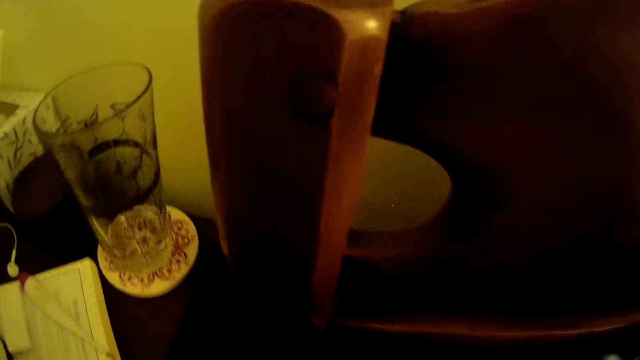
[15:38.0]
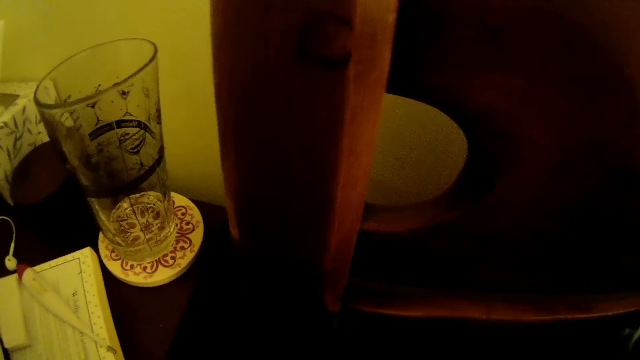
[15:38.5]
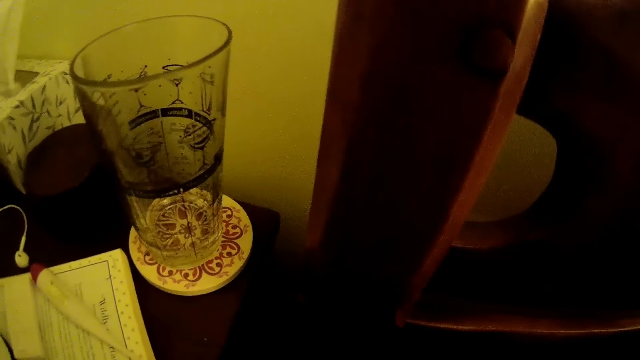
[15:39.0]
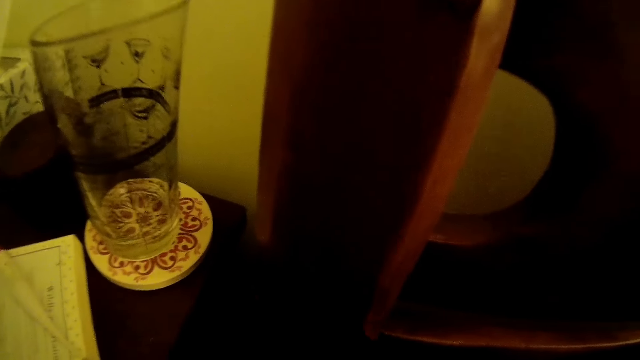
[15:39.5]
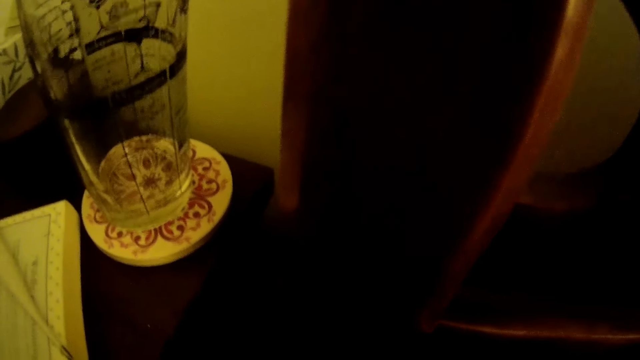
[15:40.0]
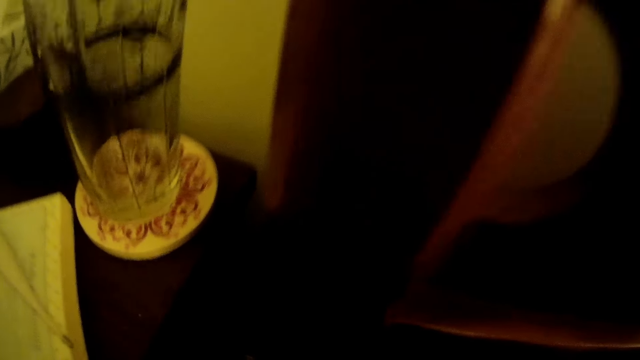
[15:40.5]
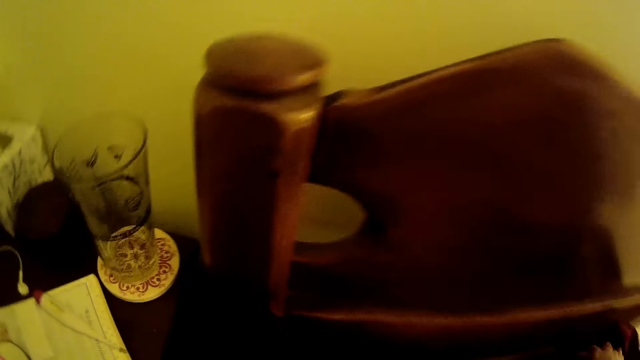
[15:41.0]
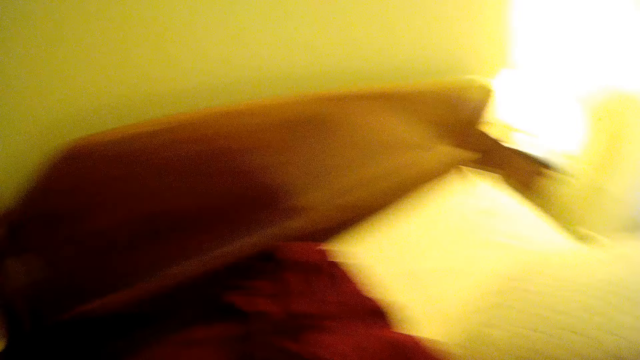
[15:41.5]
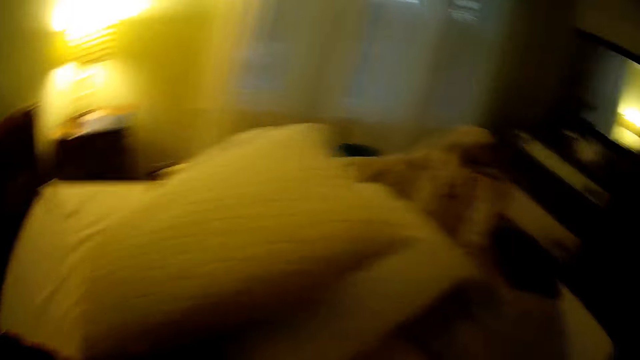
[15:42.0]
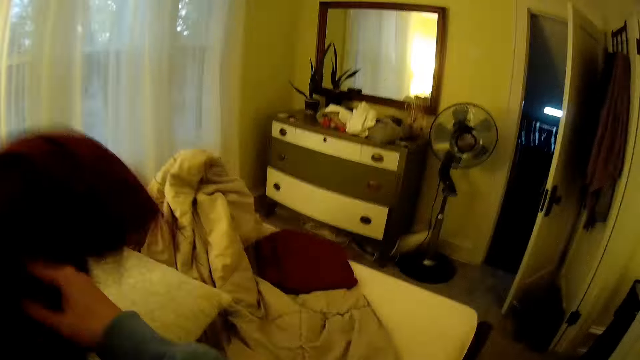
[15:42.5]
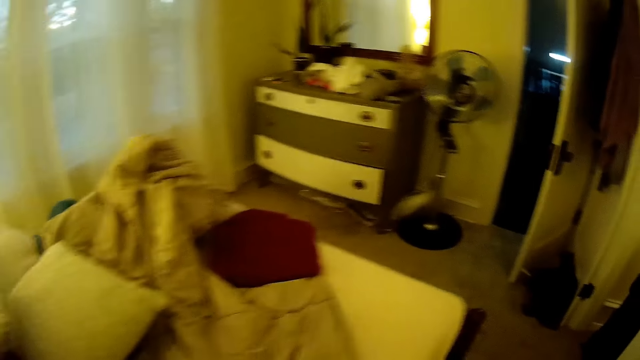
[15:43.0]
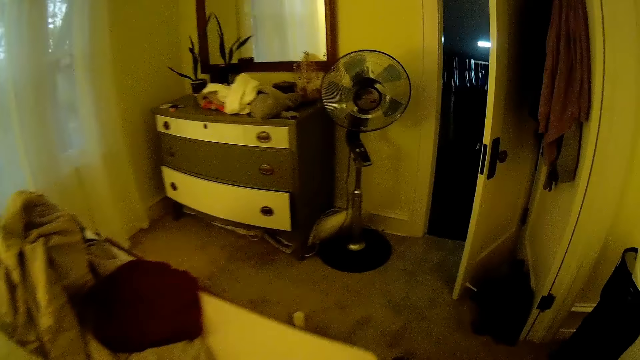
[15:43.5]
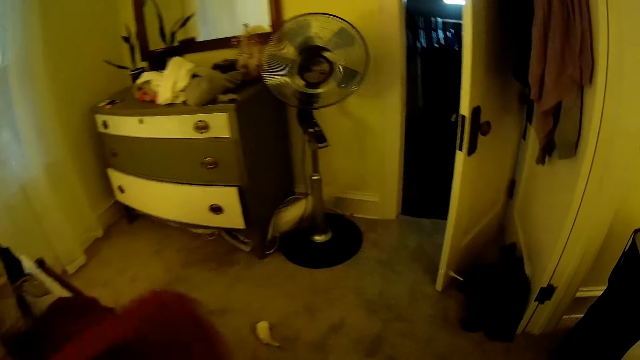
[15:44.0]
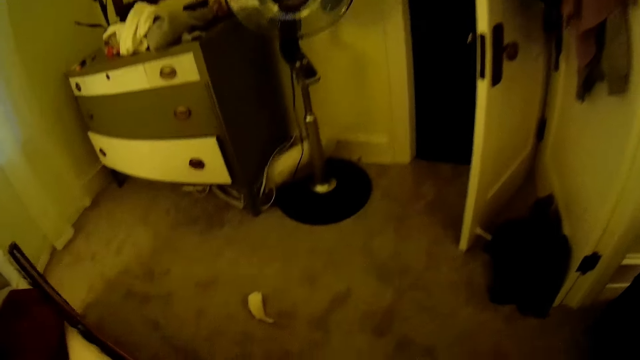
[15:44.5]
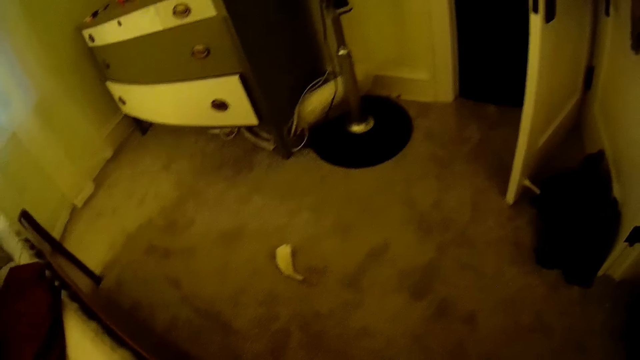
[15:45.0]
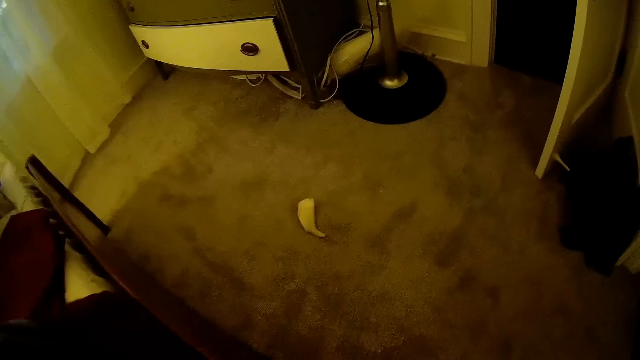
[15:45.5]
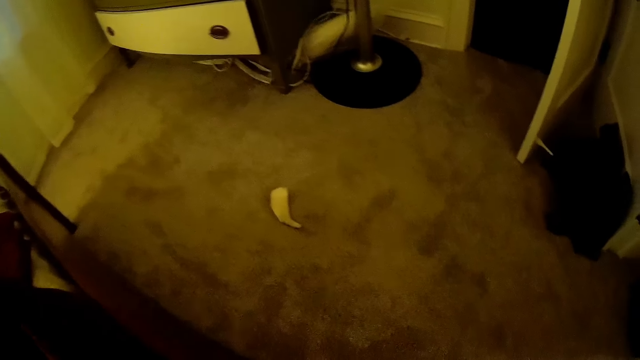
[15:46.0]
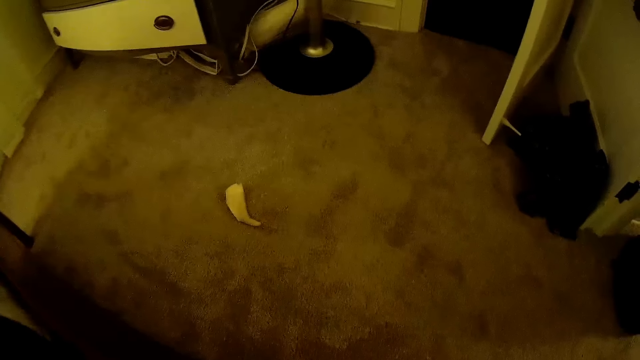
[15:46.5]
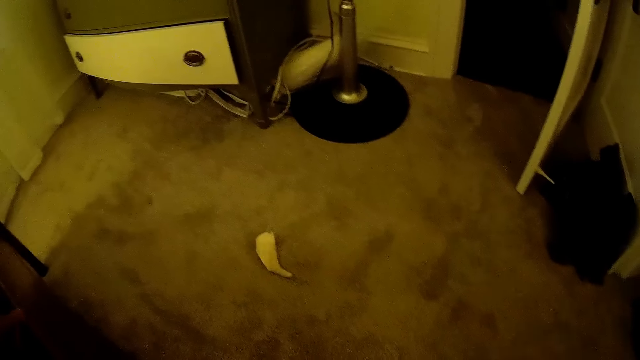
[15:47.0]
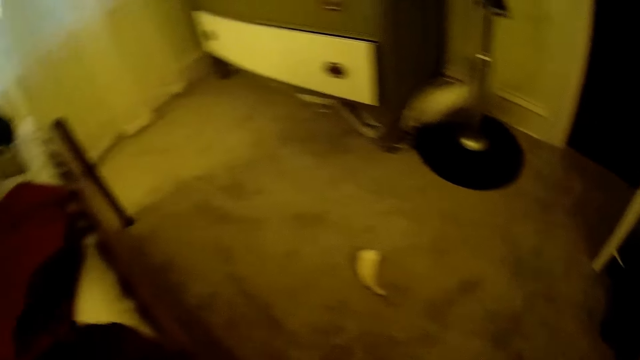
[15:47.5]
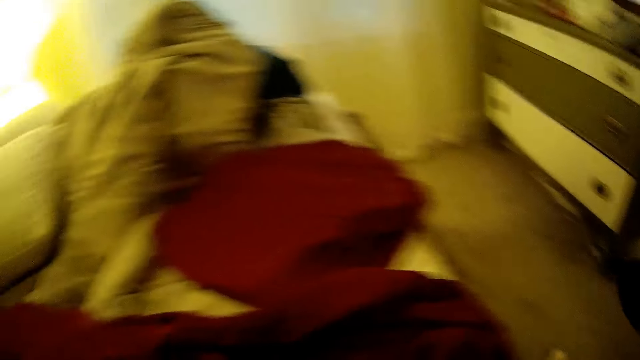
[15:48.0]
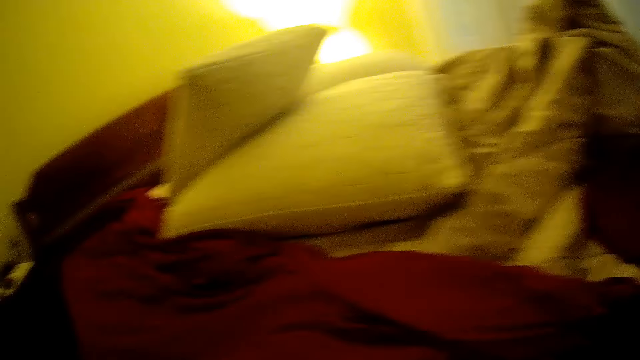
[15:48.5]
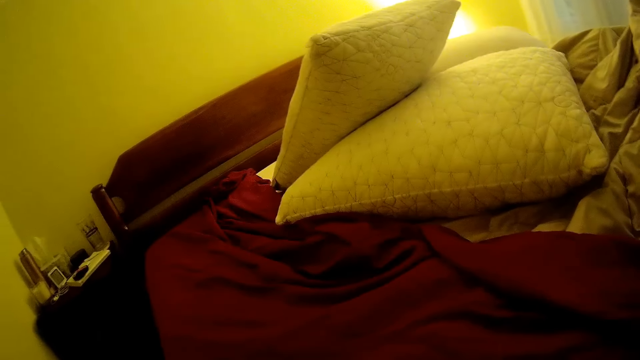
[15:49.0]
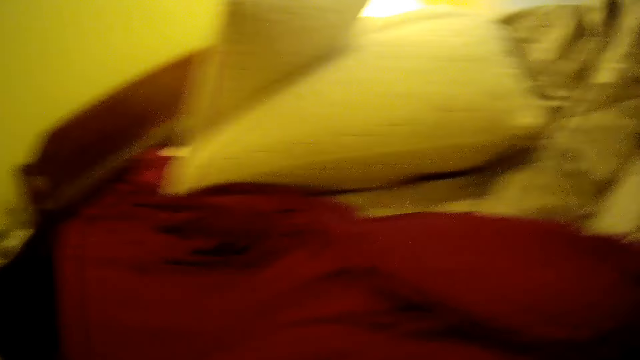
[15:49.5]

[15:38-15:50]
The camera wearer covers the mattress with the bed sheet.

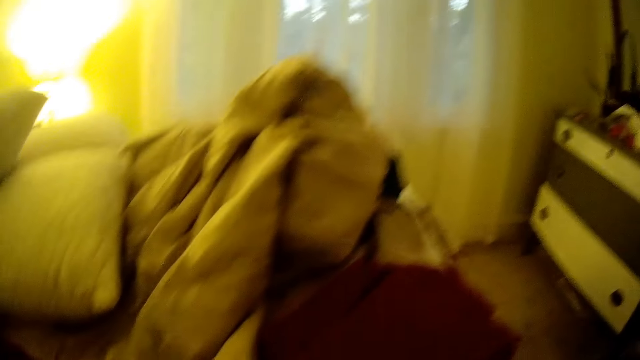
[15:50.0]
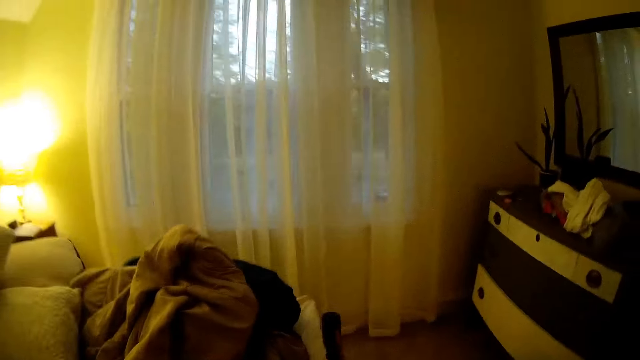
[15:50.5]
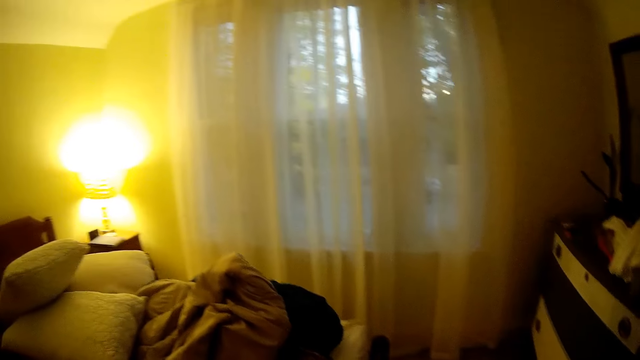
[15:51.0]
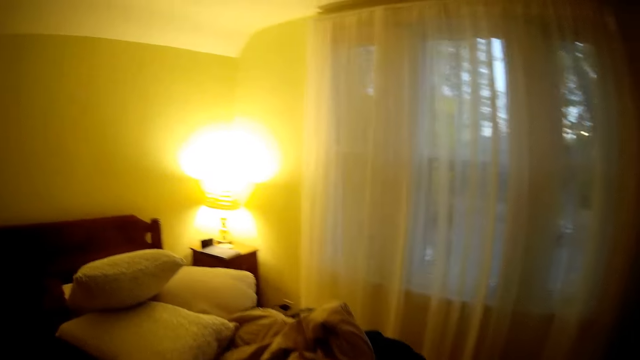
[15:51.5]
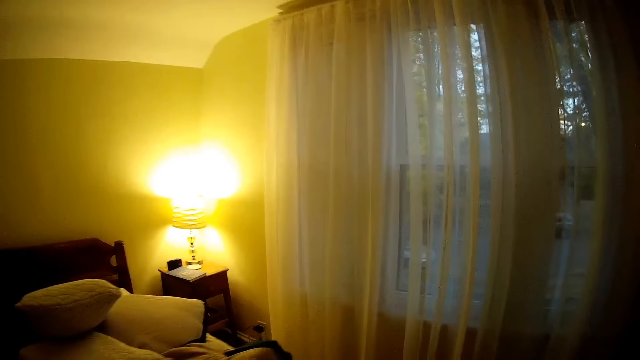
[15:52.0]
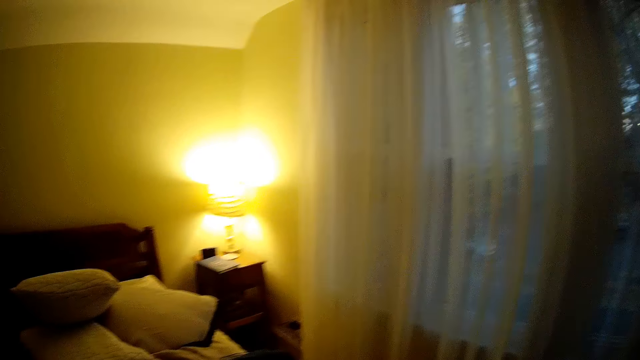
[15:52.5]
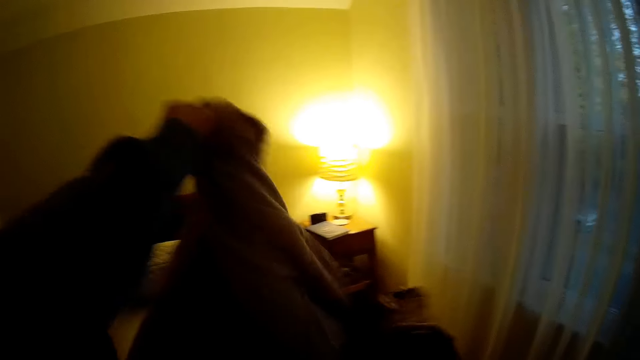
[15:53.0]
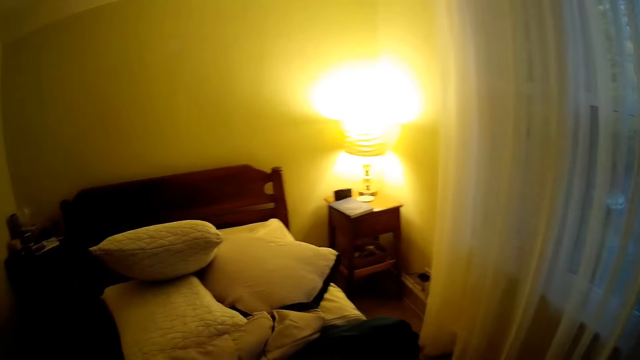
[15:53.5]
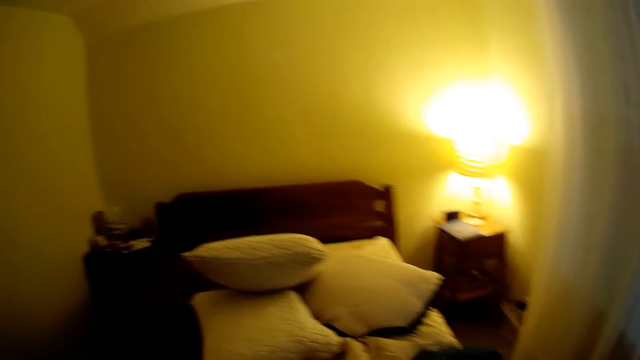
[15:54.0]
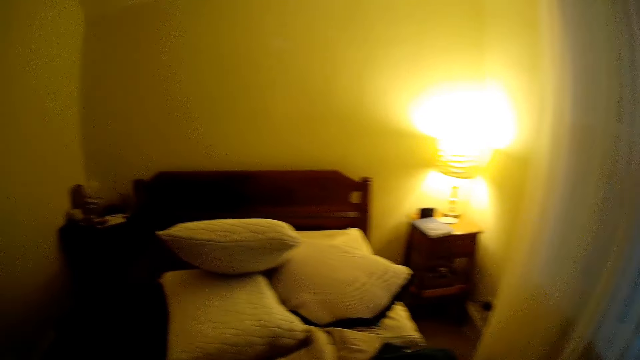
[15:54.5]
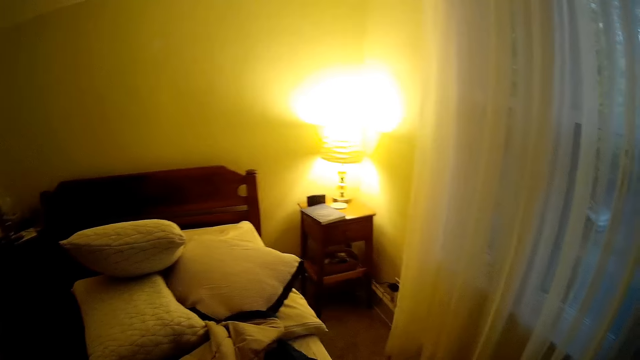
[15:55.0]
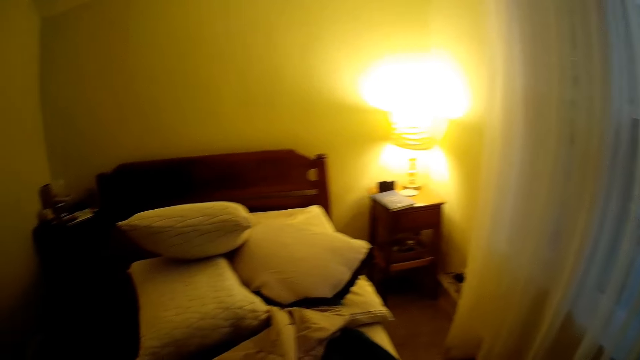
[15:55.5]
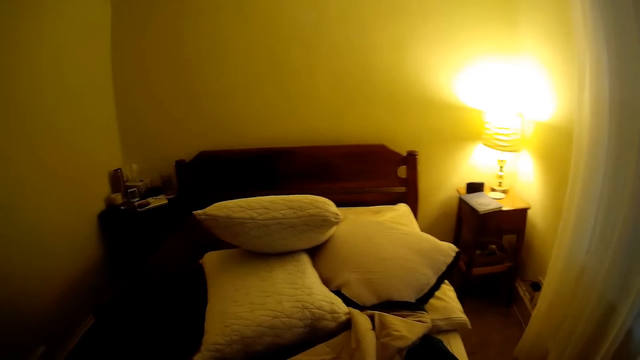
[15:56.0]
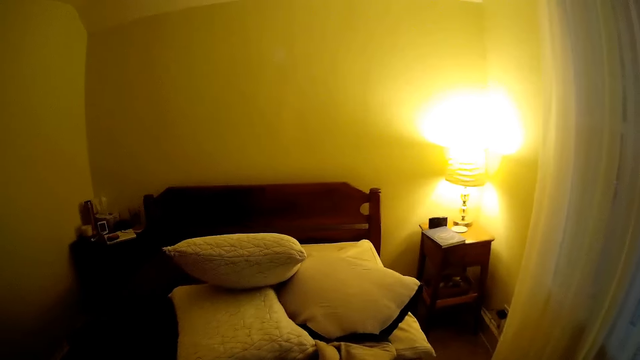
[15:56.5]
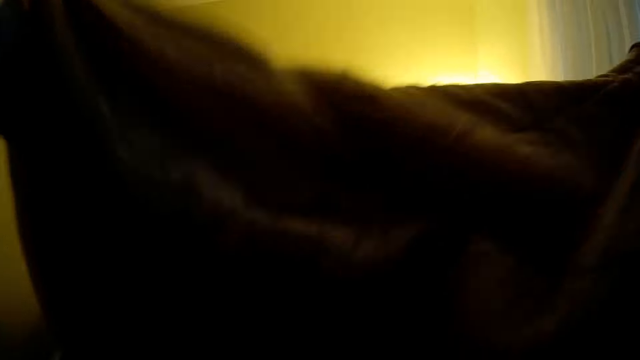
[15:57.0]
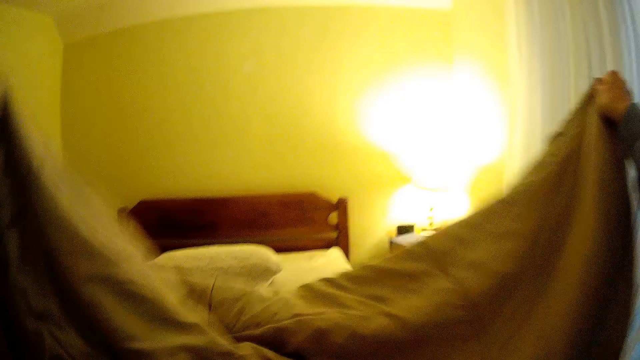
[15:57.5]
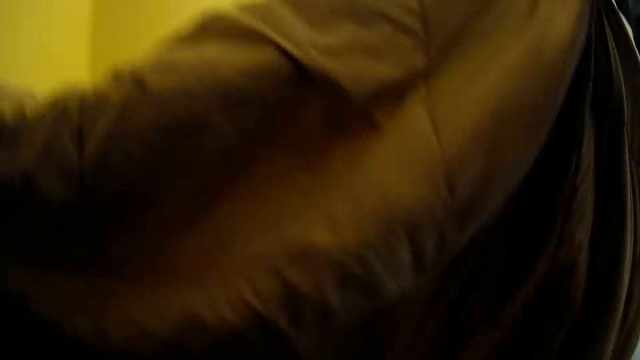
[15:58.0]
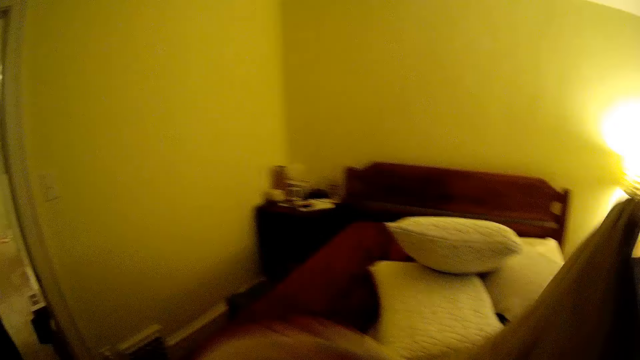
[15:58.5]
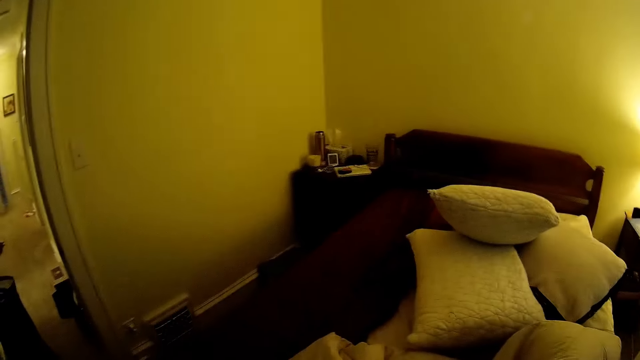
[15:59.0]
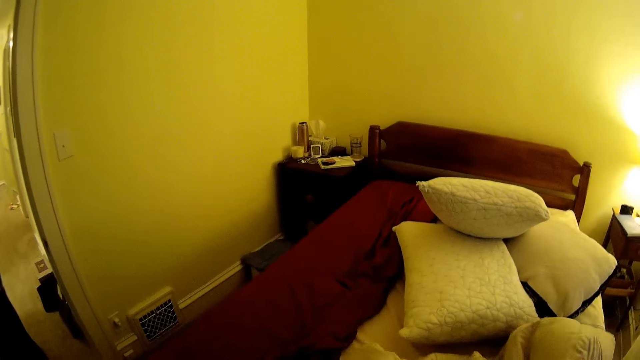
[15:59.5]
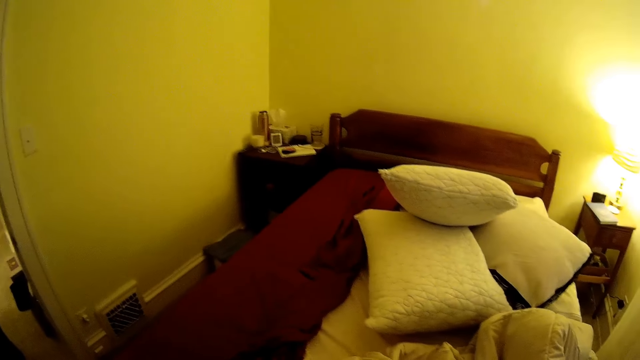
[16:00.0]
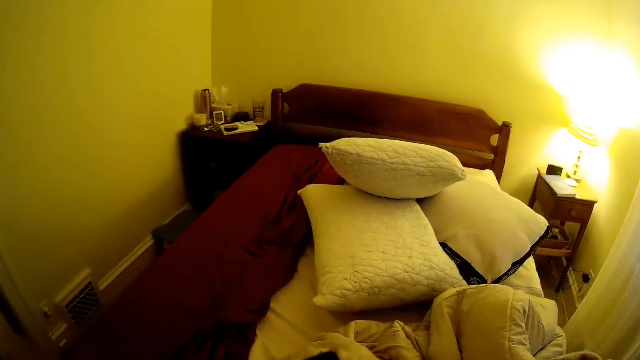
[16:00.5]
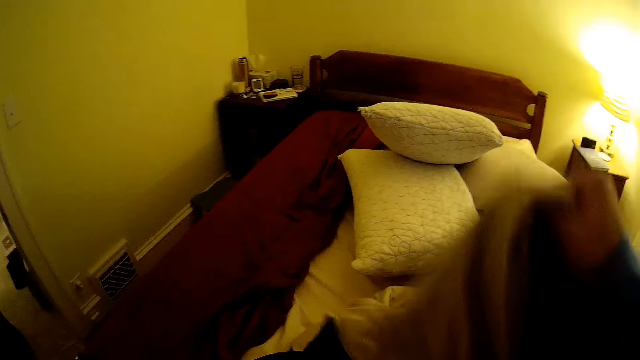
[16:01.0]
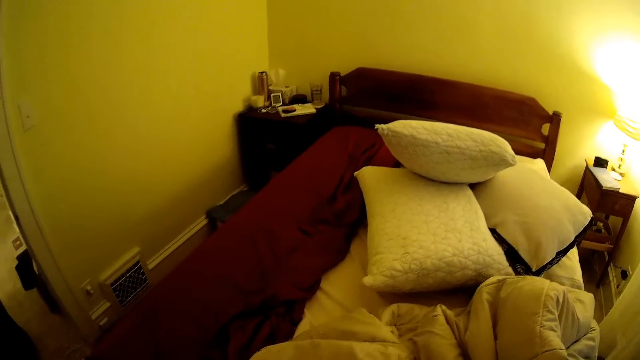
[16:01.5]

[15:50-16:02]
The camera wearer picks up a duvet on the bed with both hands. They lift the duvet from the bed.
